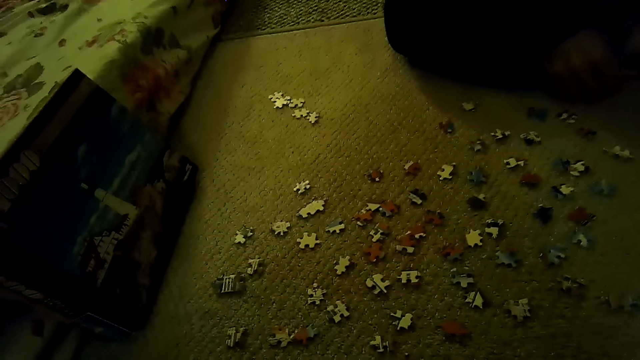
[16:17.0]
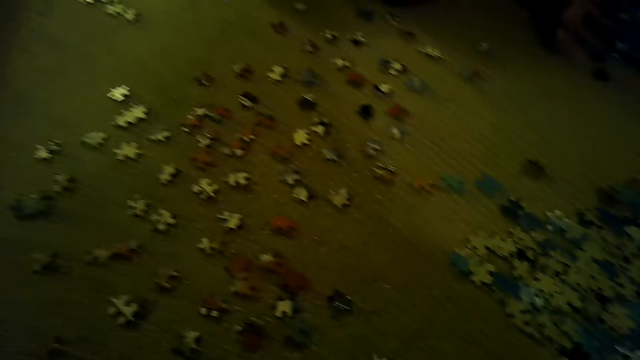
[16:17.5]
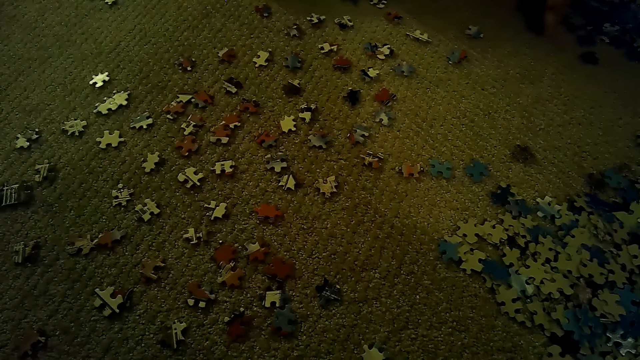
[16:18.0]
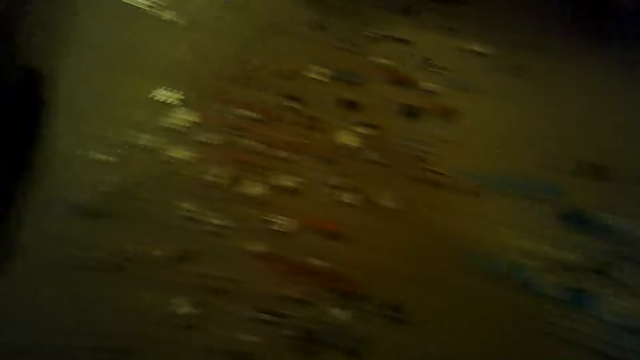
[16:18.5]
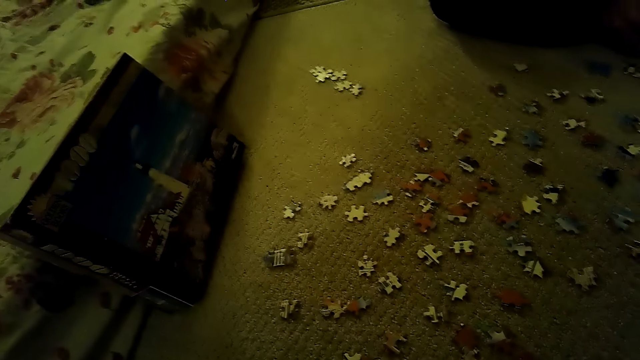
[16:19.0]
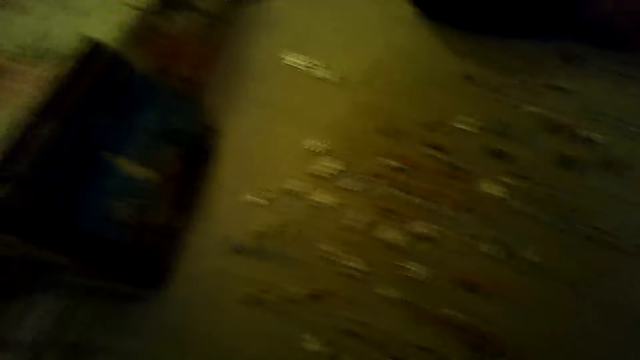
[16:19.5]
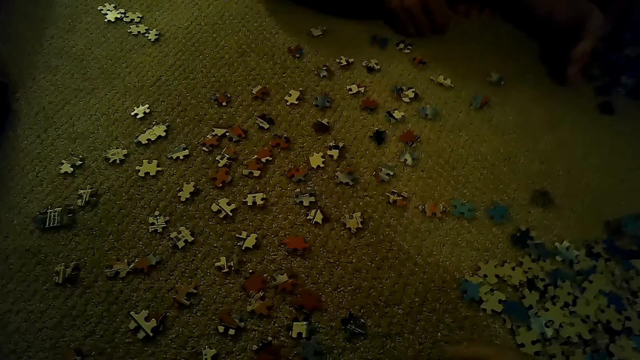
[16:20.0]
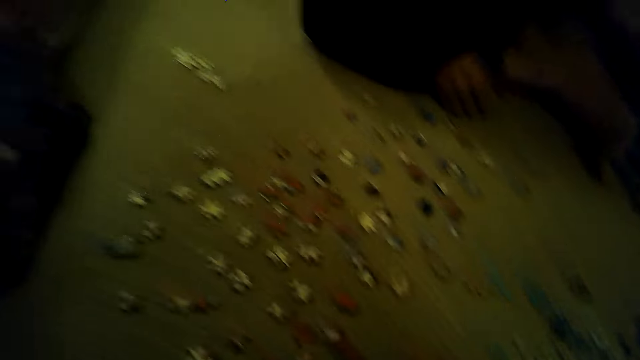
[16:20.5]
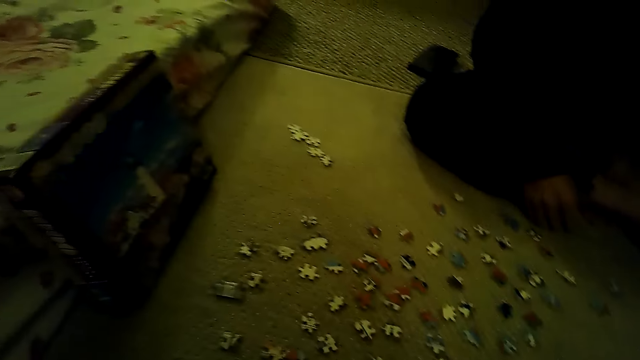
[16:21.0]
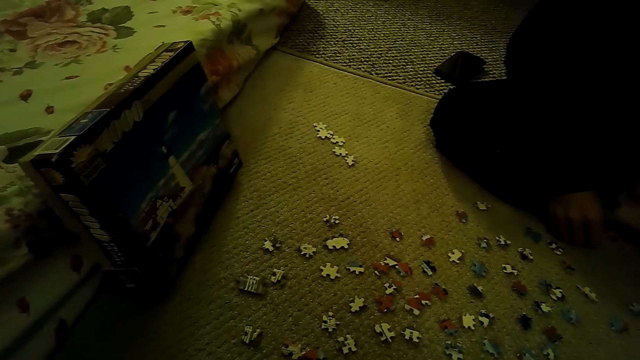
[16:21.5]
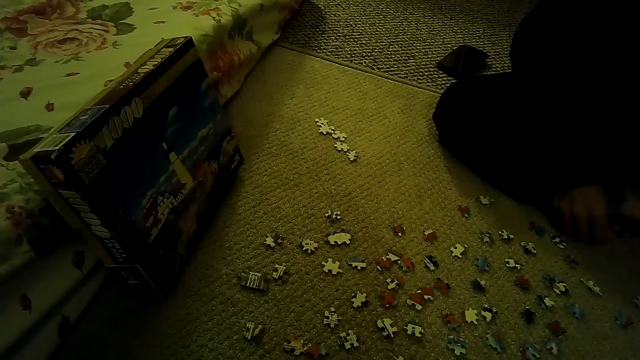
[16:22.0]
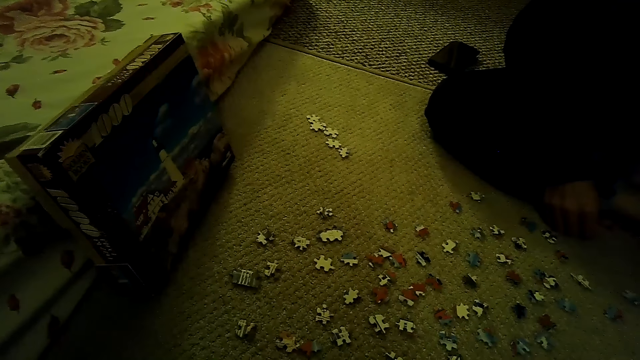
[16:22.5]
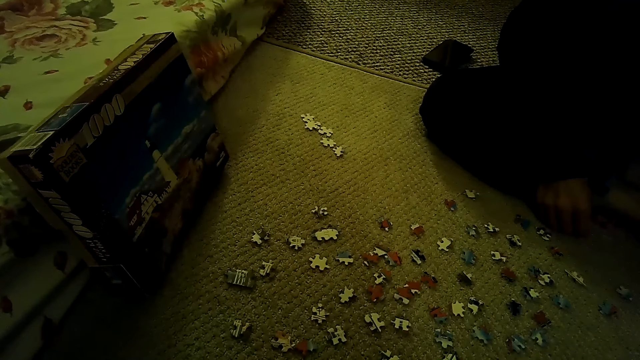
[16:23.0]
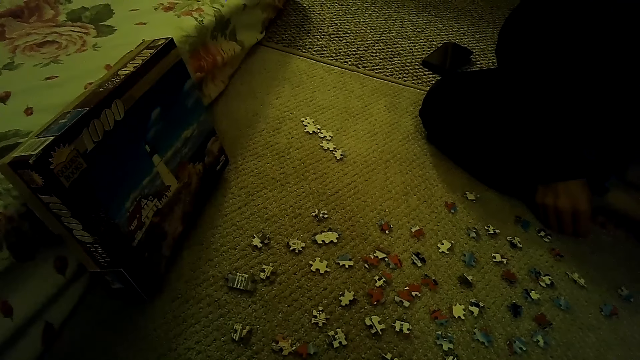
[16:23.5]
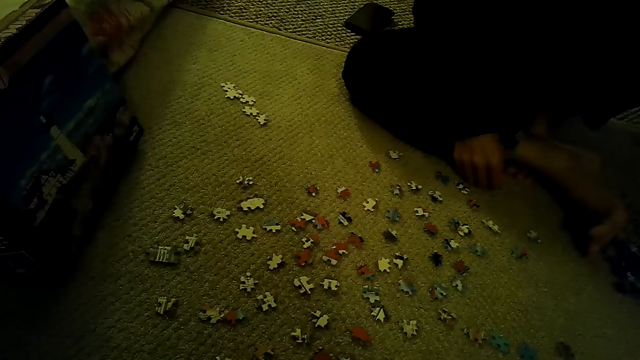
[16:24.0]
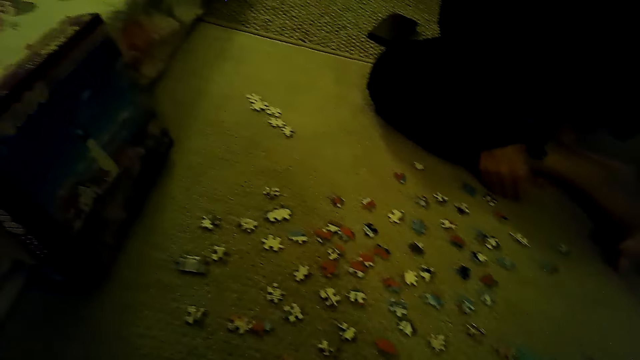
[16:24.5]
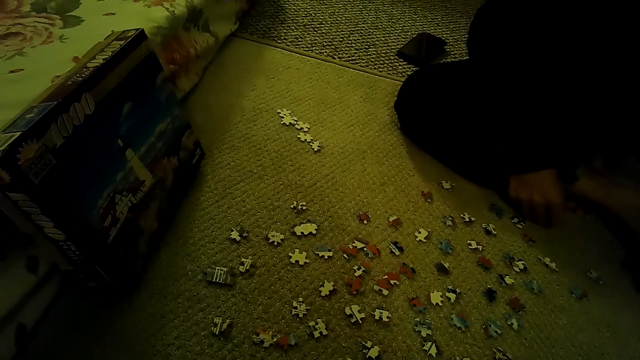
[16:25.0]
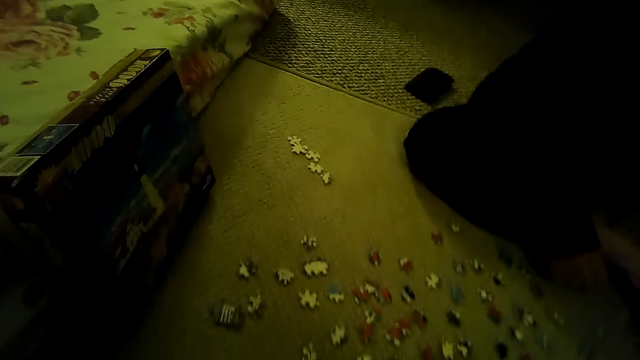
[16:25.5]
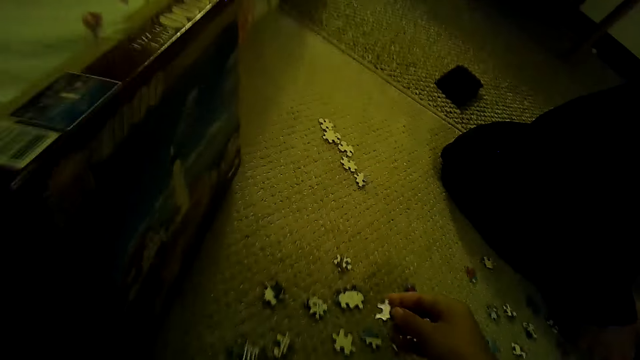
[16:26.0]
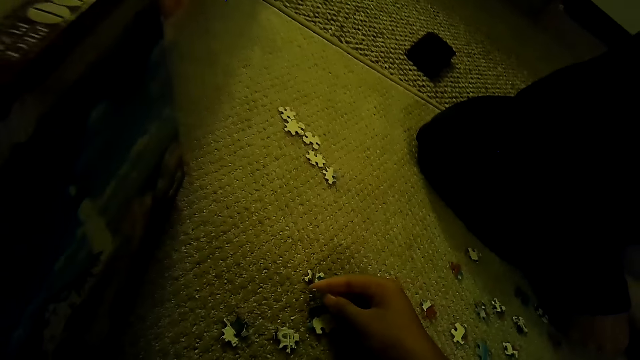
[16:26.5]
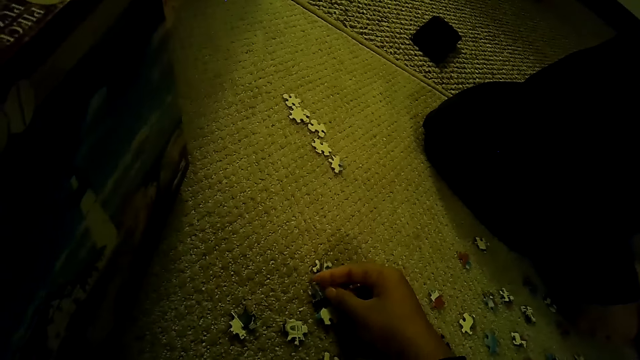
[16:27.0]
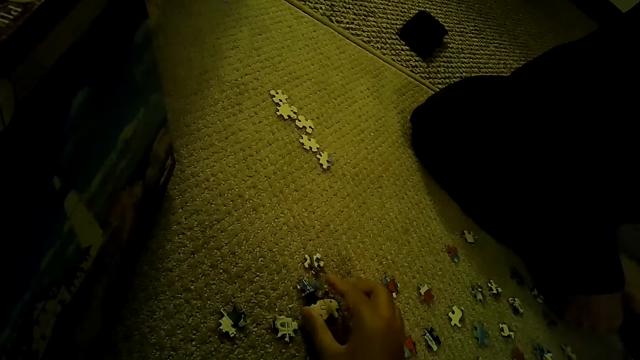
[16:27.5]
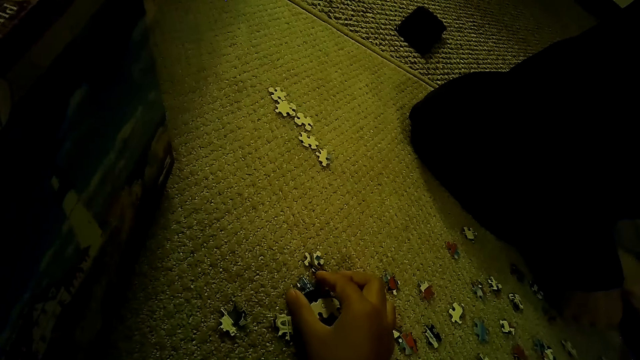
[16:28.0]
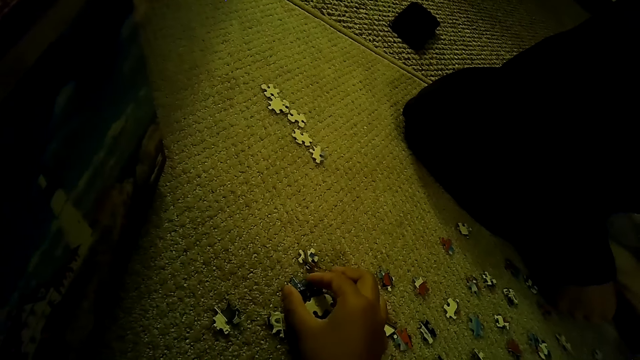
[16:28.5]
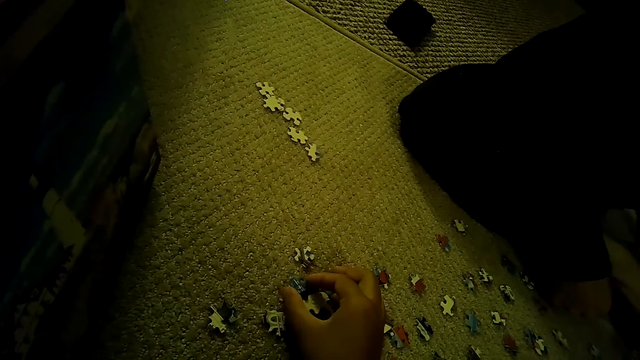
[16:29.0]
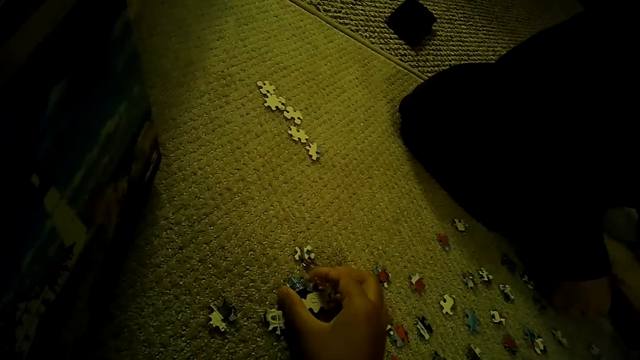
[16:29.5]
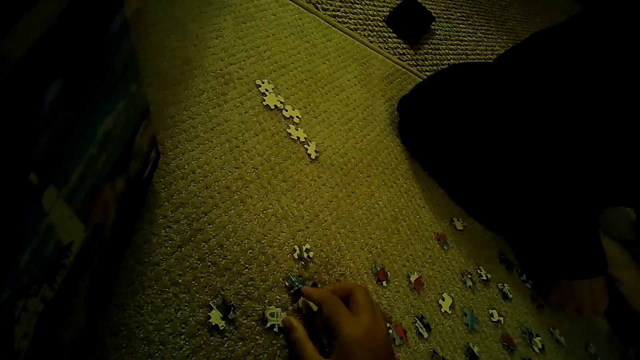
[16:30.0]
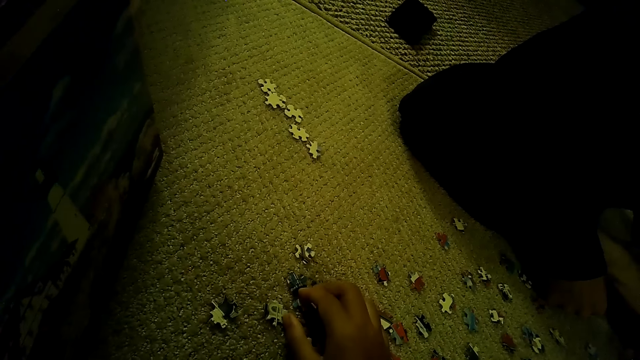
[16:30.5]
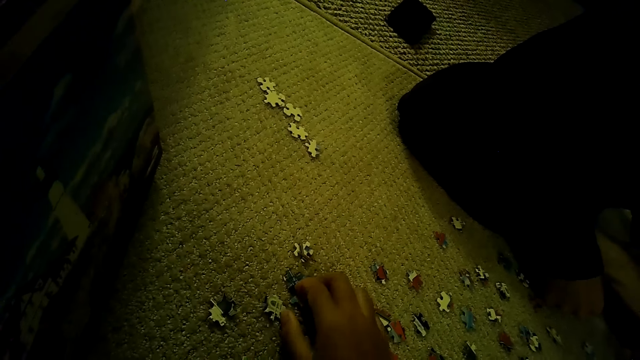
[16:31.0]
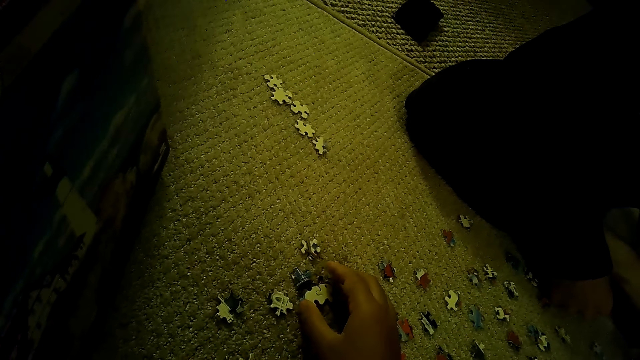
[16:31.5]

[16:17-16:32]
The camera wearer stares at the pieces of a jigsaw puzzle. A man plays the jigsaw puzzle. The camera wearer stares at the box of the jigsaw puzzle. They look around. They stare at the pieces of the jigsaw puzzle. They stare at the box of the jigsaw puzzle. They stare at the pieces of the jigsaw puzzle. They swing the right hand. They play the jigsaw puzzle. They drop a piece of the jigsaw puzzle. They touch the pieces of the jigsaw puzzle with the right hand.

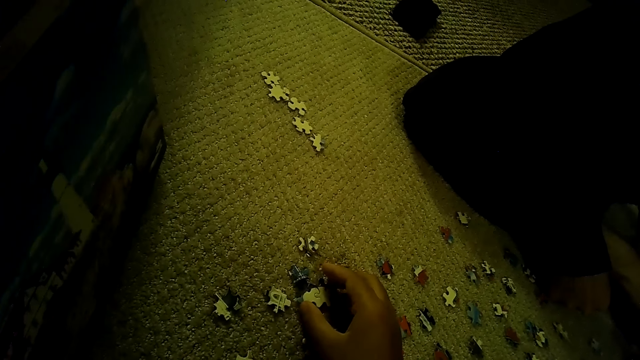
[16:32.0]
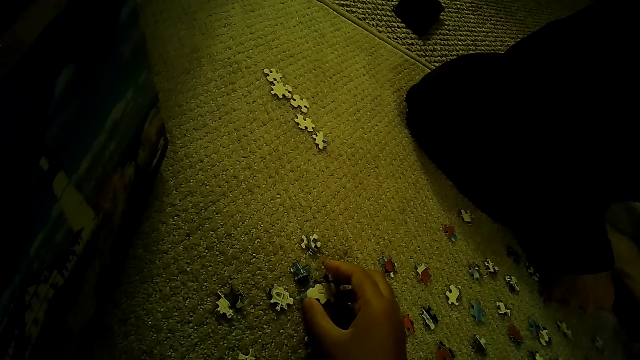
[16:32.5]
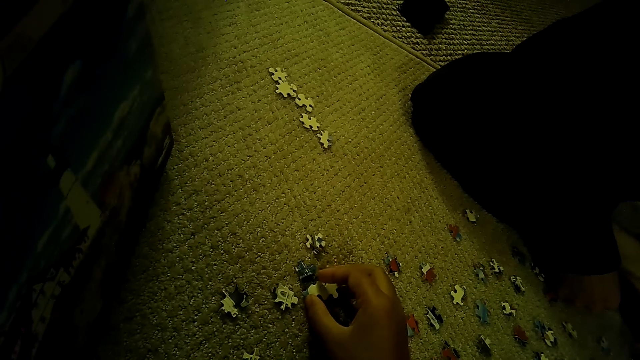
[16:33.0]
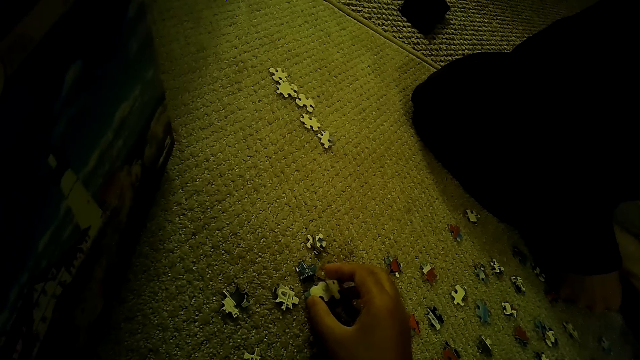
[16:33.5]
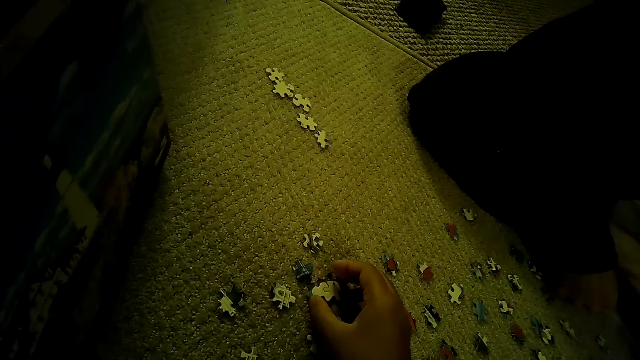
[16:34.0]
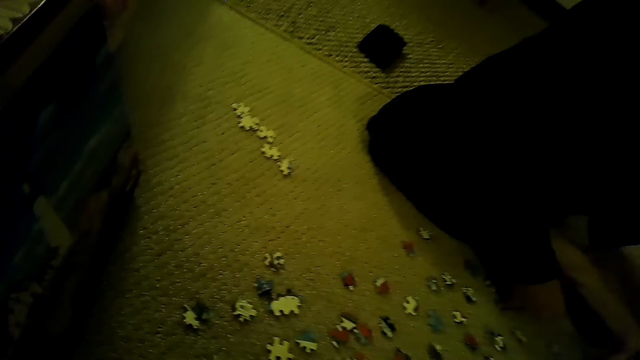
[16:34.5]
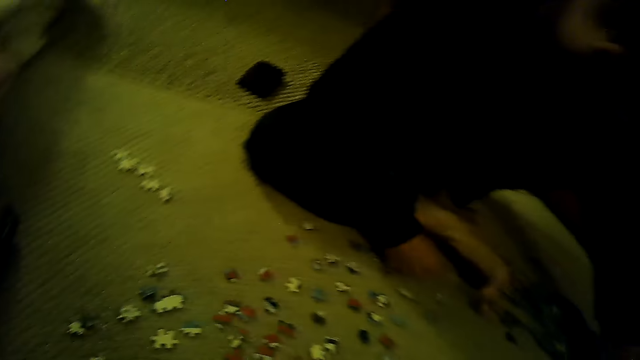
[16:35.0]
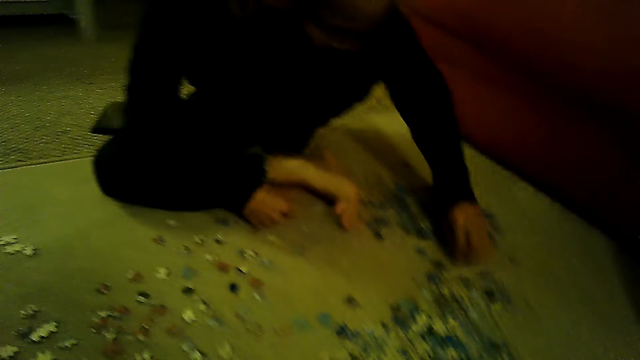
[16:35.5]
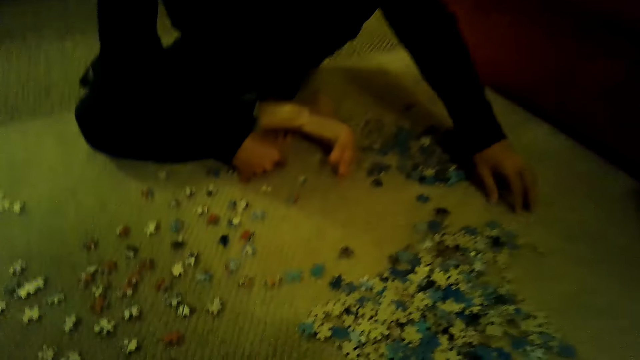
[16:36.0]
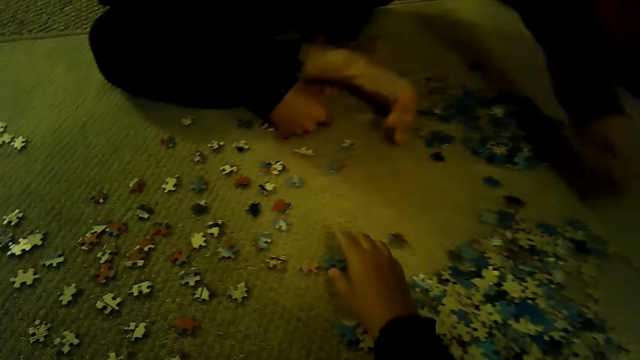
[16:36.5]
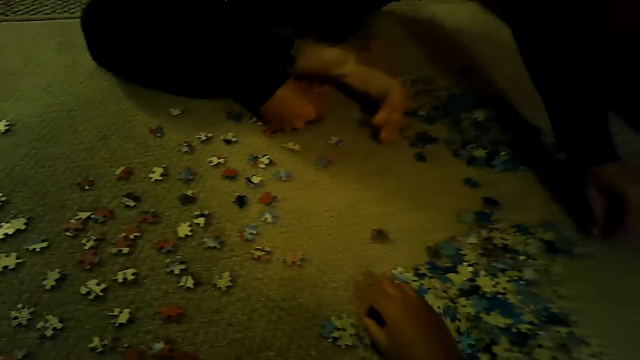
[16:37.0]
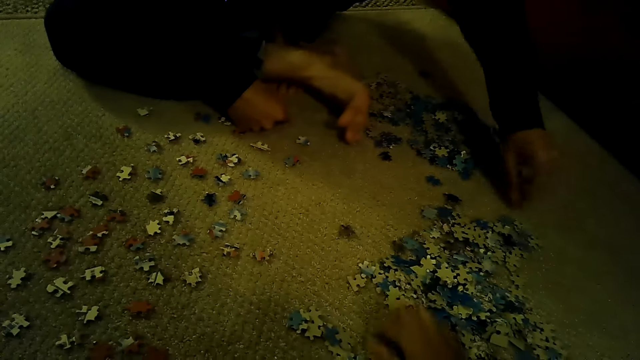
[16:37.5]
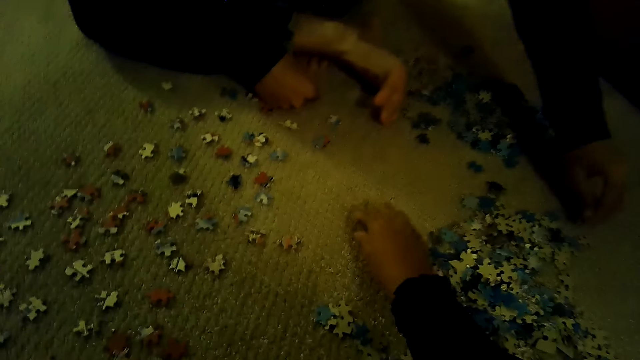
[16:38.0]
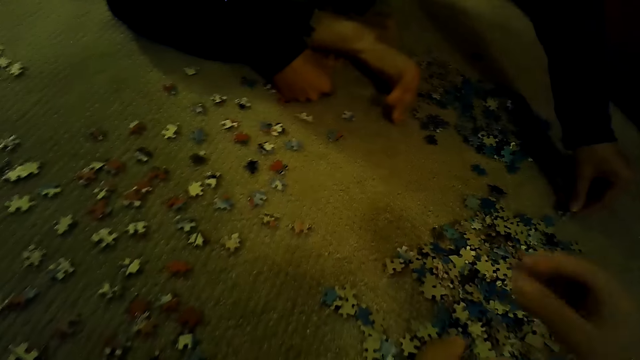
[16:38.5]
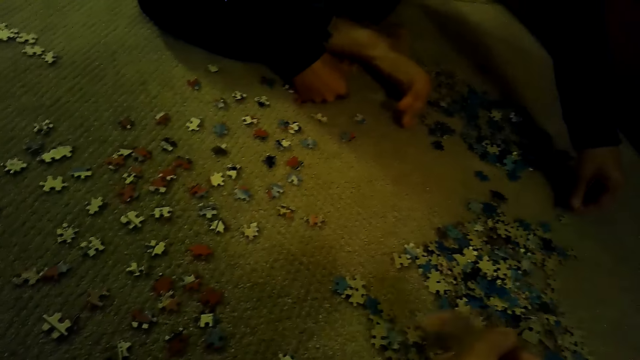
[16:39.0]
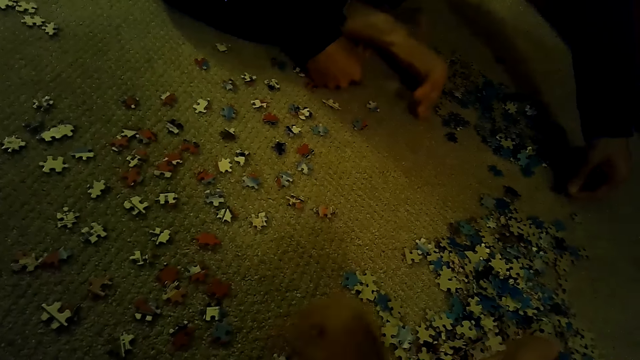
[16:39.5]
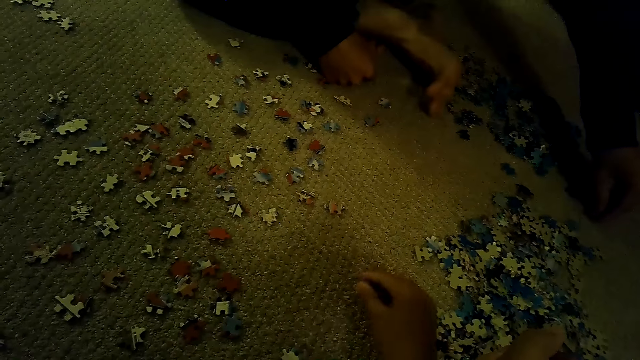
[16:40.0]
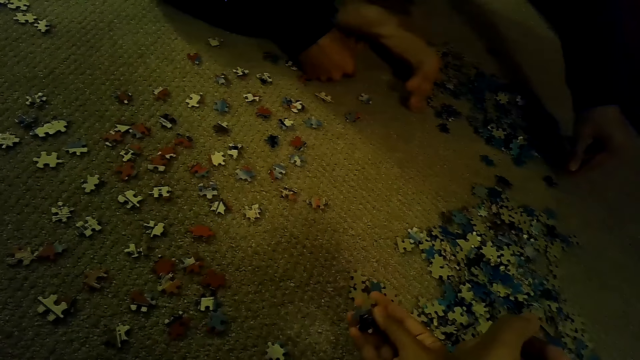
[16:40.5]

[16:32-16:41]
The camera wearer swings the right hand. They look around. They sort the pieces of a jigsaw puzzle.
